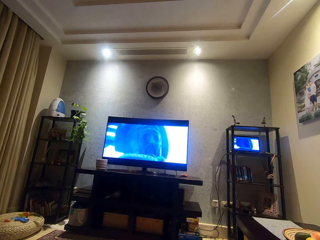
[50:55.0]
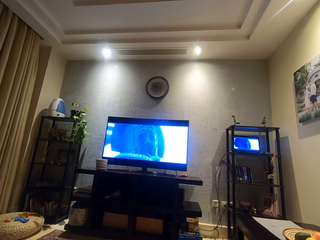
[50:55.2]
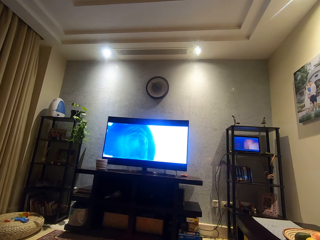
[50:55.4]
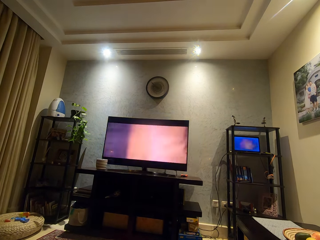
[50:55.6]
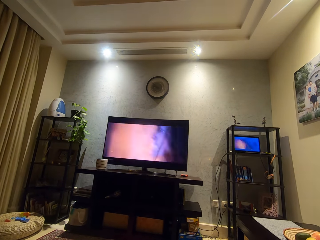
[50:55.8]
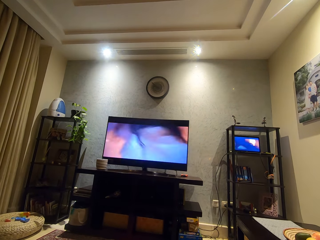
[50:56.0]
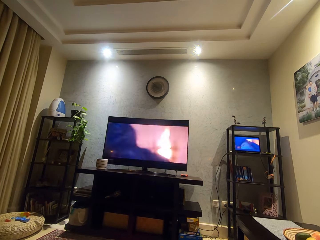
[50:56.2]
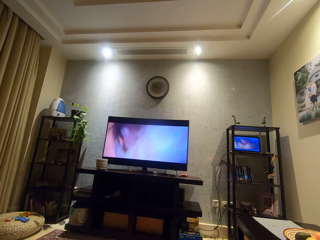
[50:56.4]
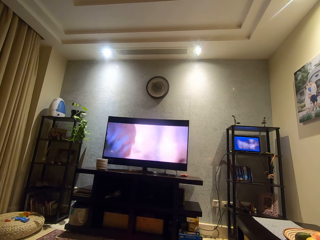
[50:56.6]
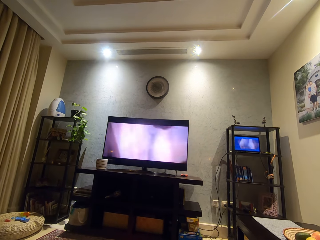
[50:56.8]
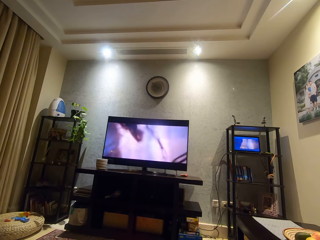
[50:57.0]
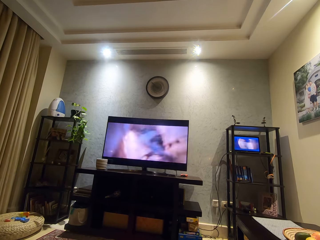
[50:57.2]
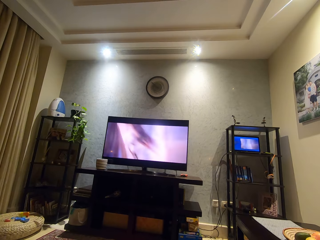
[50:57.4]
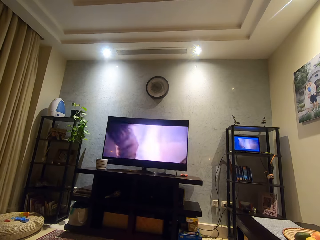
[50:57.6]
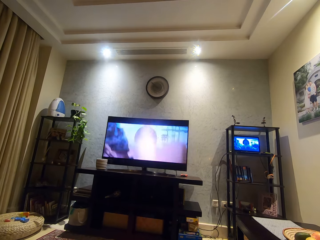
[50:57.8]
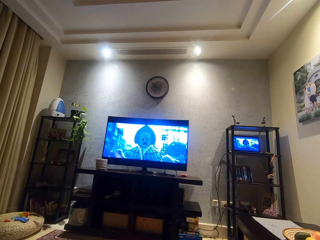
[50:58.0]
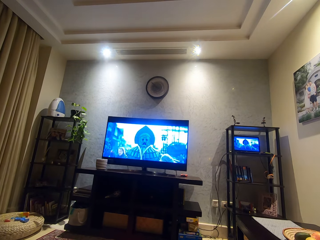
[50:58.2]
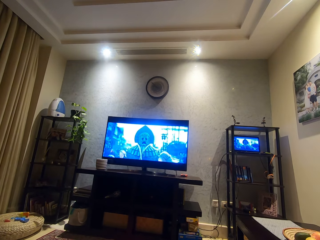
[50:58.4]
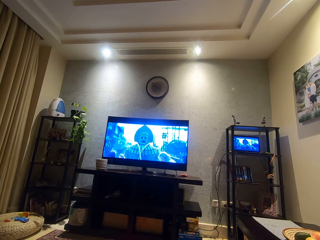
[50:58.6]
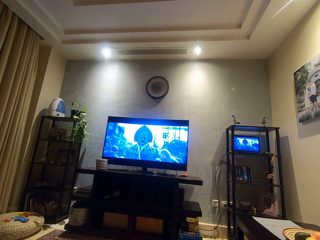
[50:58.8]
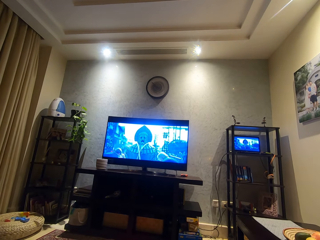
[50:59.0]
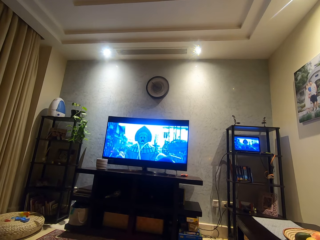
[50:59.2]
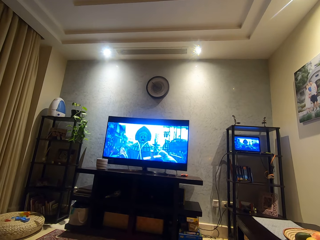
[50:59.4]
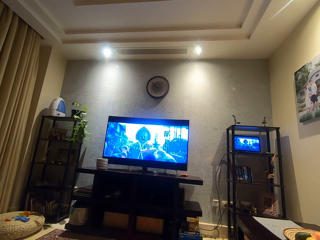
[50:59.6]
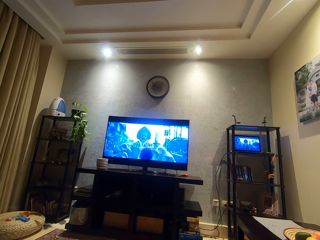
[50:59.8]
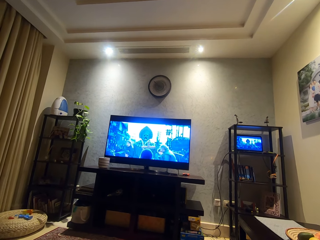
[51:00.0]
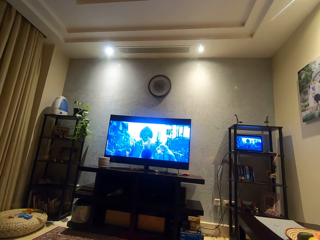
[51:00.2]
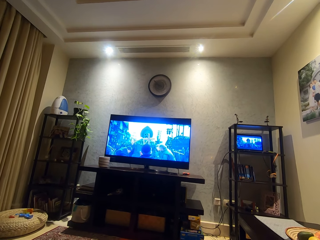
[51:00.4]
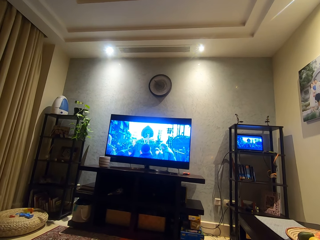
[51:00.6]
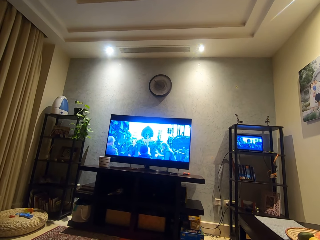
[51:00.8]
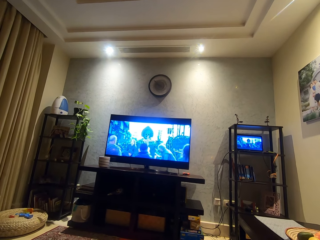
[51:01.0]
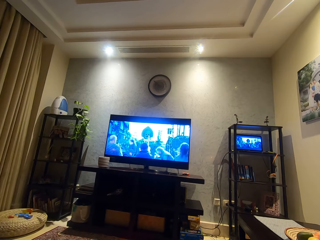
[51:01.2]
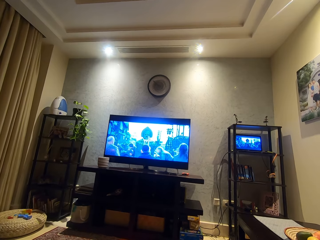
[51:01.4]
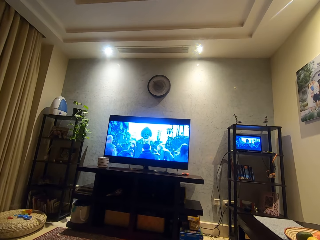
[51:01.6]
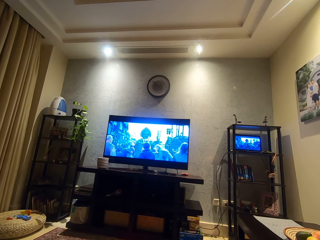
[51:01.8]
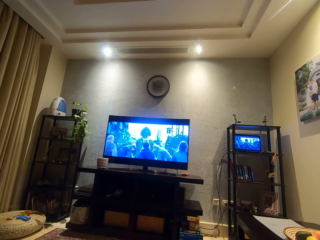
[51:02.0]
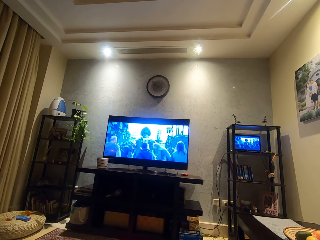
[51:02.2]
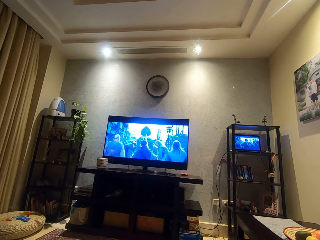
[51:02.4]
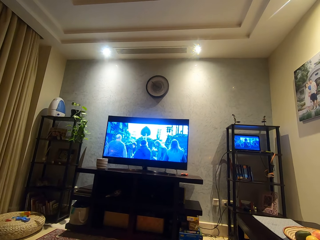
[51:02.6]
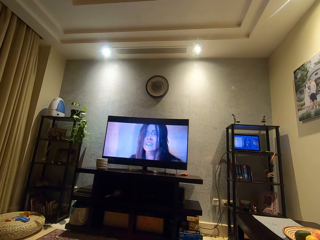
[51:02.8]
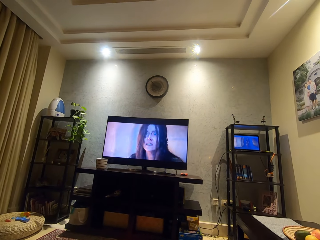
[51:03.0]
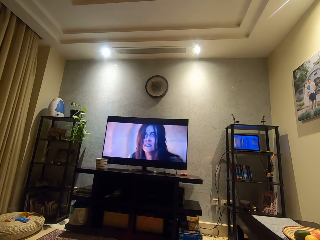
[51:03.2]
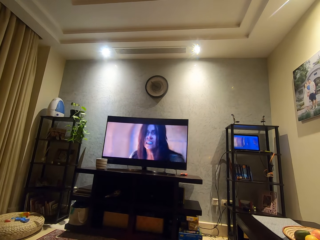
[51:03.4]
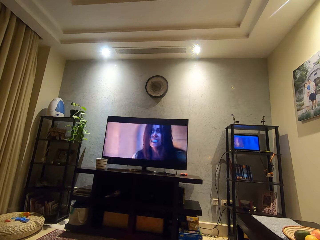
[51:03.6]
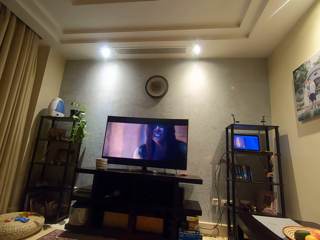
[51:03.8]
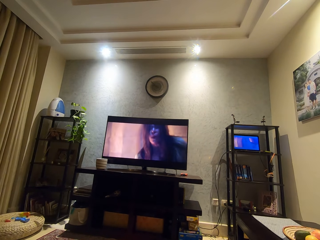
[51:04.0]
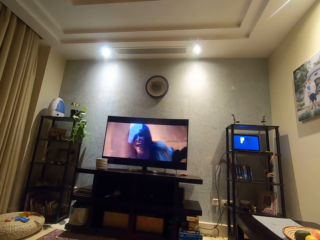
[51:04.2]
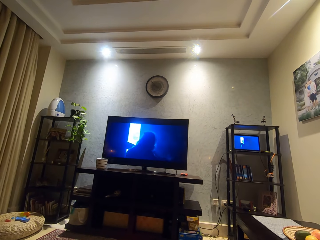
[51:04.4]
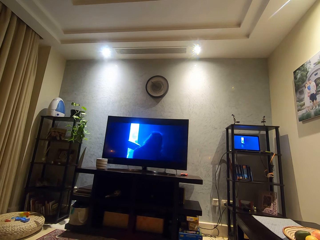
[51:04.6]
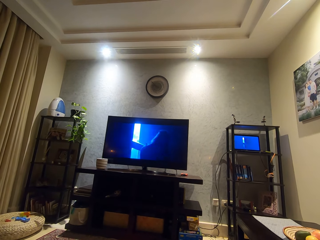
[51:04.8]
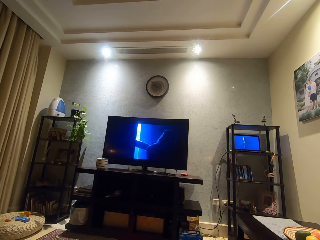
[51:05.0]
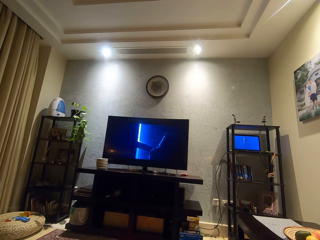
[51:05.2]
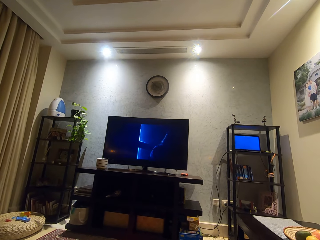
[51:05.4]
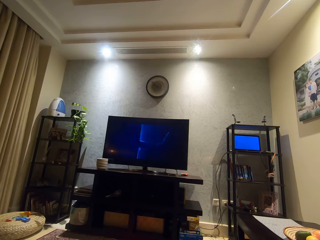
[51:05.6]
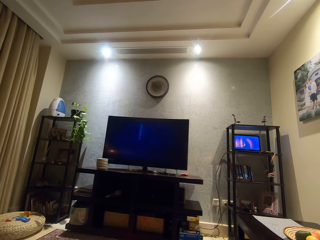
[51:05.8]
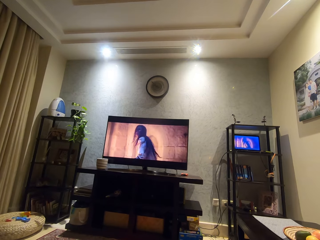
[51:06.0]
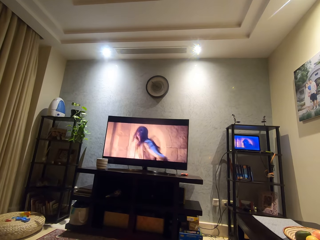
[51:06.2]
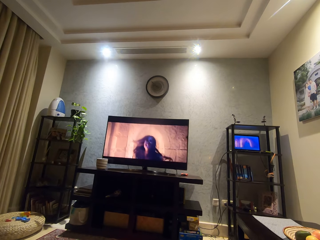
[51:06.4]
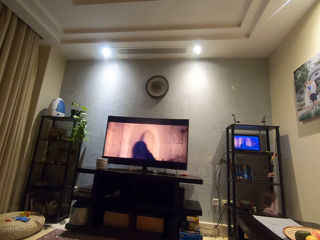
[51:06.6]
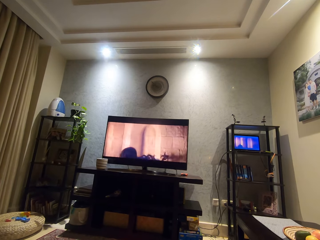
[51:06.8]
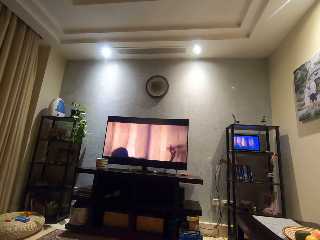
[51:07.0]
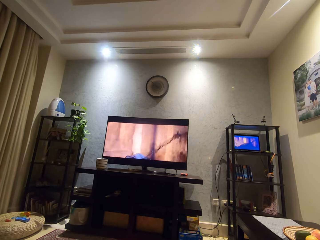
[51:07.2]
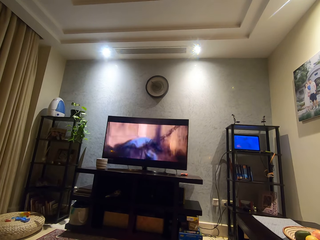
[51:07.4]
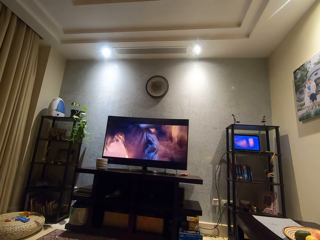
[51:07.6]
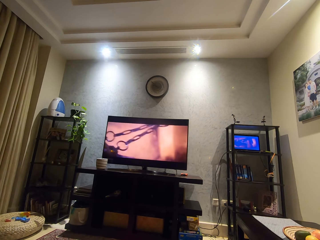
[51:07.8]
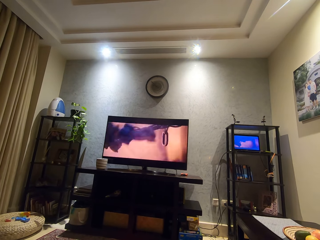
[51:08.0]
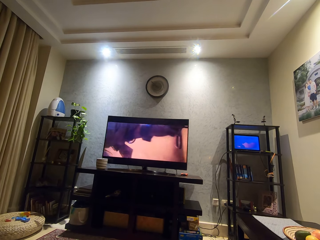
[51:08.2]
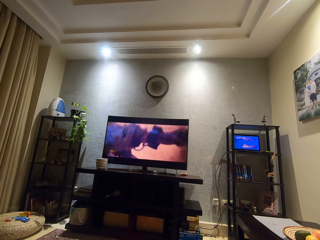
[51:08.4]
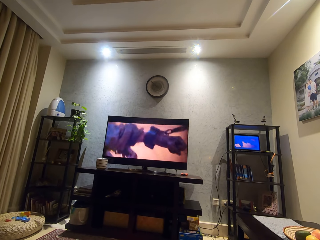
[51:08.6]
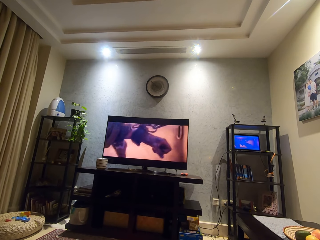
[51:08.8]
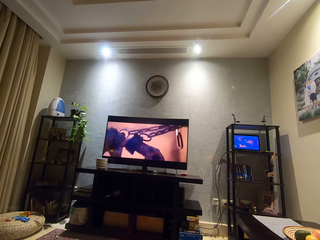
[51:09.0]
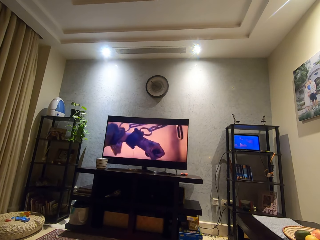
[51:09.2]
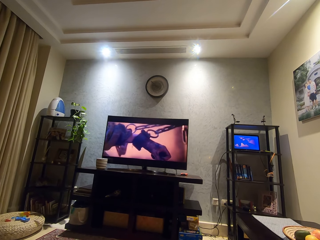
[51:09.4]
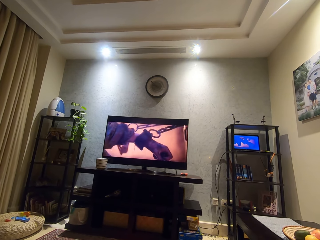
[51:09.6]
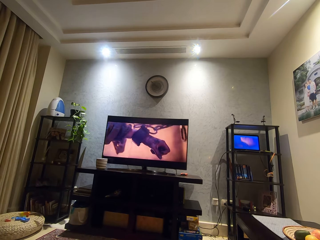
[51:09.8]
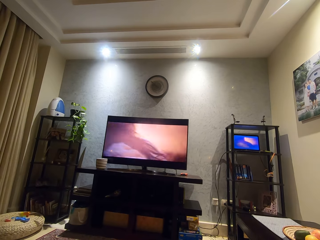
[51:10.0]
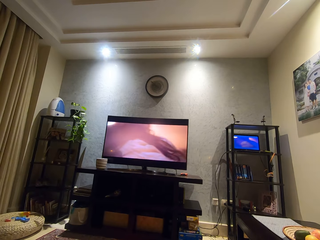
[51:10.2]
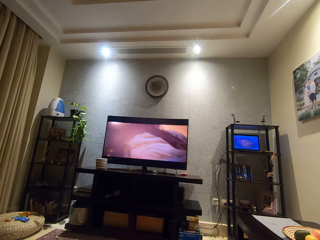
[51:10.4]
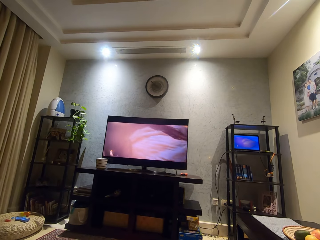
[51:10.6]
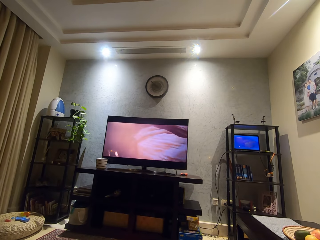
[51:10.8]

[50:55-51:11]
The camera wearer looks around a room. He watches a television.

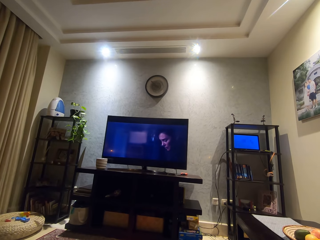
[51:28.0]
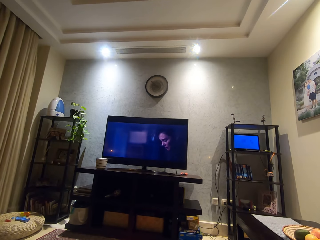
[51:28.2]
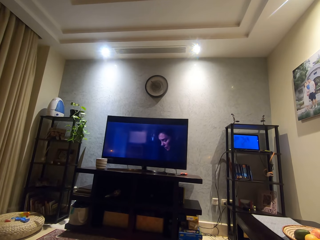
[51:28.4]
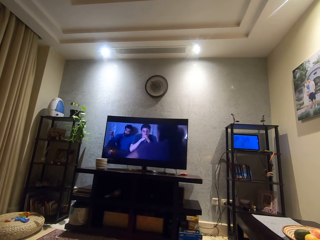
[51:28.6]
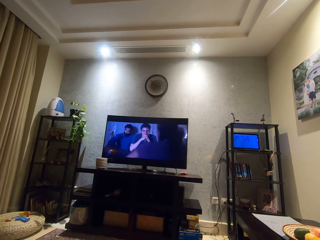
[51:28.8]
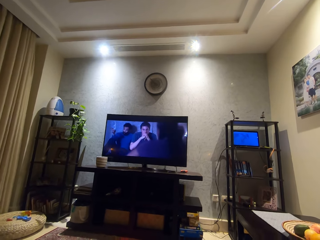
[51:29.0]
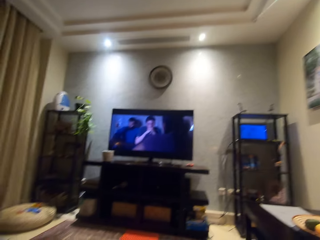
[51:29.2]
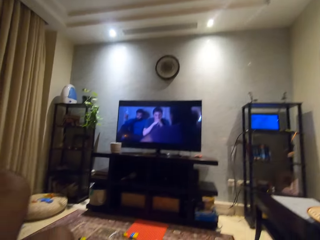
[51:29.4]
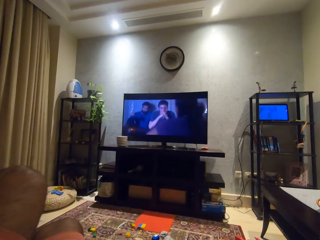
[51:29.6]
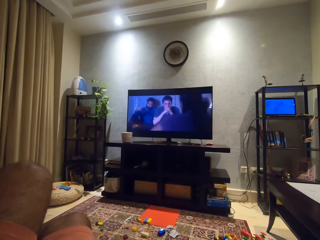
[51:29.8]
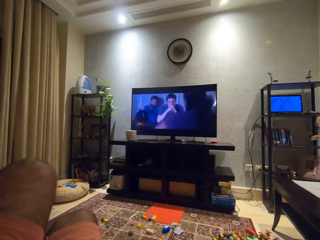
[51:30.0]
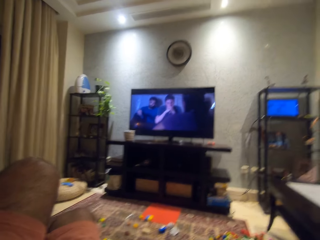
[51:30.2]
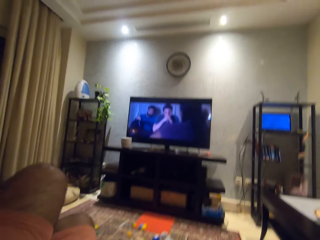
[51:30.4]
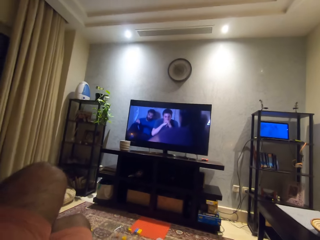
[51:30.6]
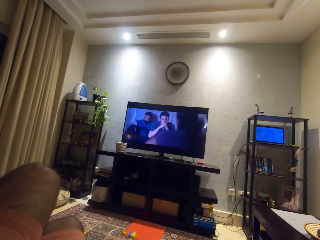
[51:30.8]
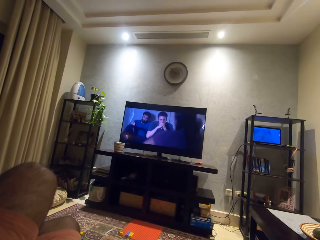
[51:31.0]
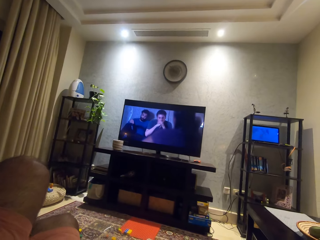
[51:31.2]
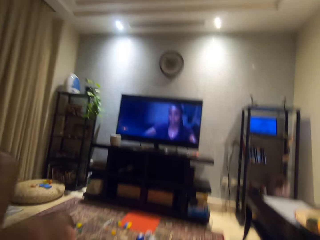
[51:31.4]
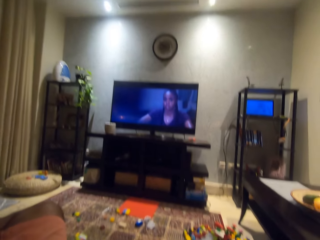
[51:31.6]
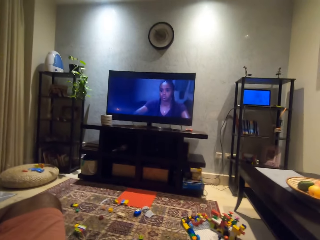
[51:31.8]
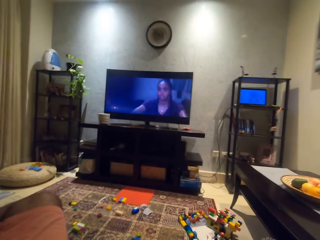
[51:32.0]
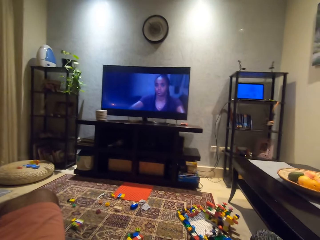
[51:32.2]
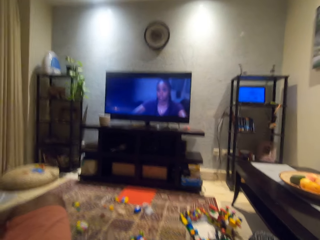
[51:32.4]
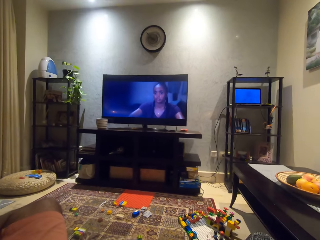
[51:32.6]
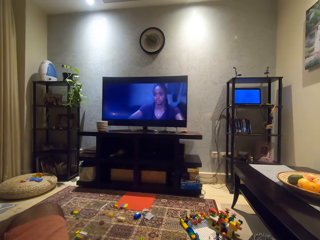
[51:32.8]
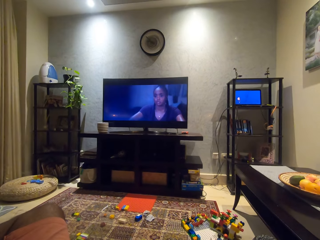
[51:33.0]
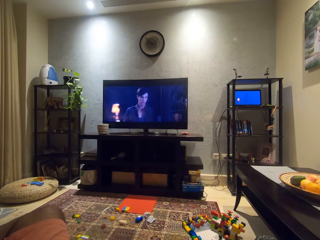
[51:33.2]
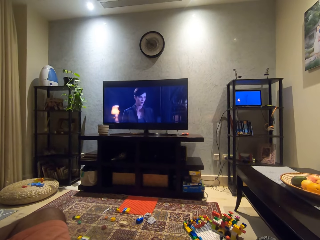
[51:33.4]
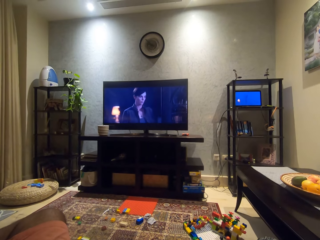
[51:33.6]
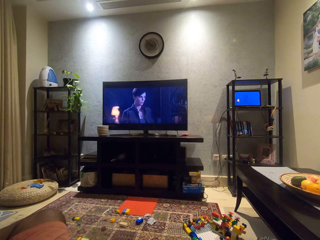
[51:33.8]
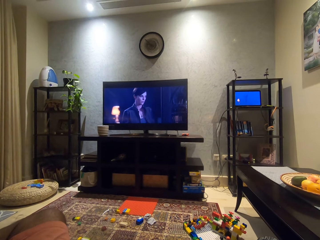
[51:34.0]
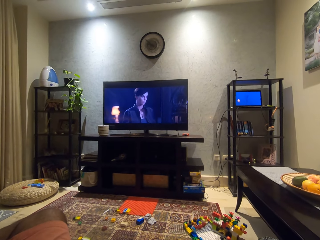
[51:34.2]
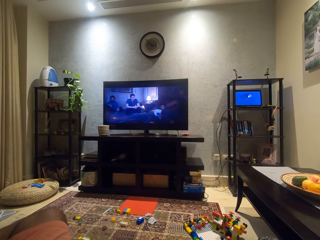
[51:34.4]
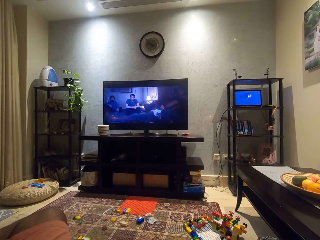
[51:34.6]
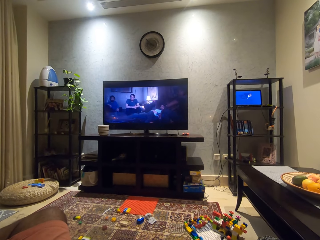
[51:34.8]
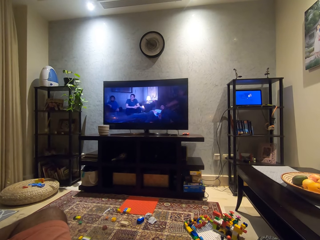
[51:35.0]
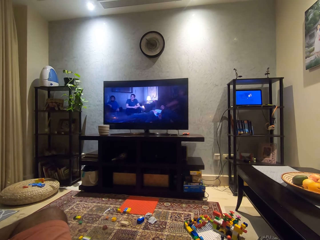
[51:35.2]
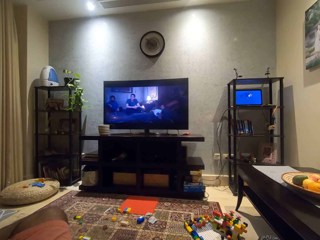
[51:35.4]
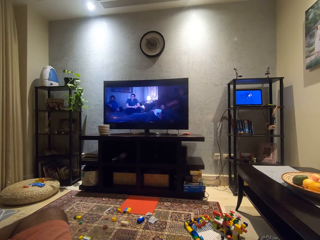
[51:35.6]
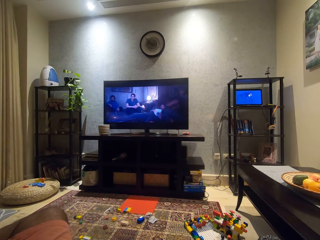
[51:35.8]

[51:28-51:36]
The camera wearer moves his legs on the floor. He touches his face with his left hand.
